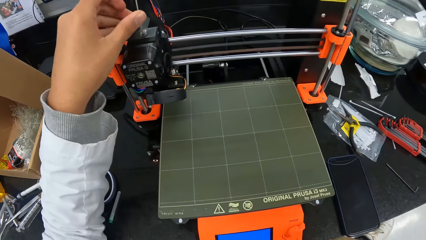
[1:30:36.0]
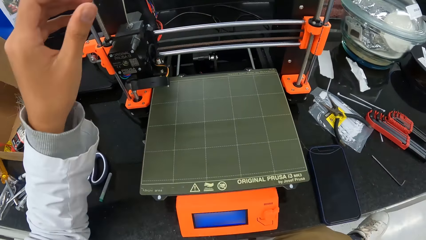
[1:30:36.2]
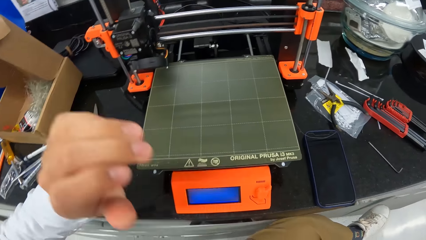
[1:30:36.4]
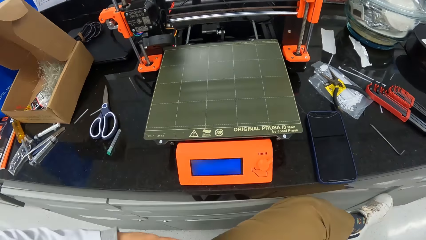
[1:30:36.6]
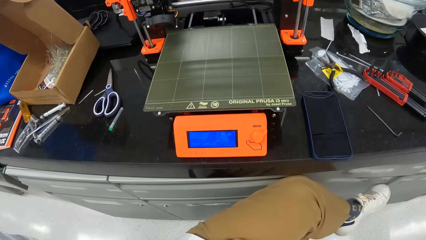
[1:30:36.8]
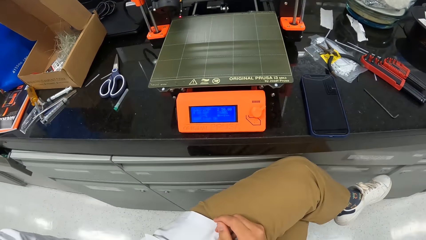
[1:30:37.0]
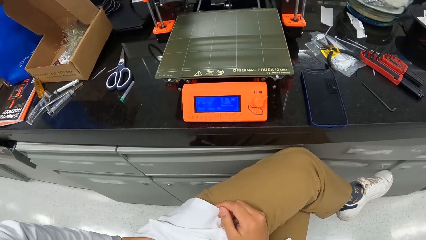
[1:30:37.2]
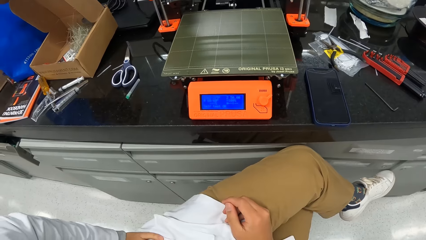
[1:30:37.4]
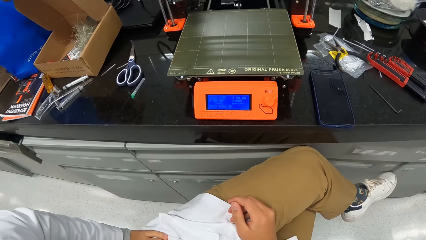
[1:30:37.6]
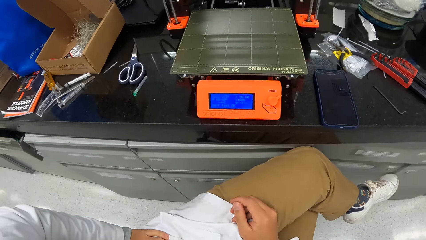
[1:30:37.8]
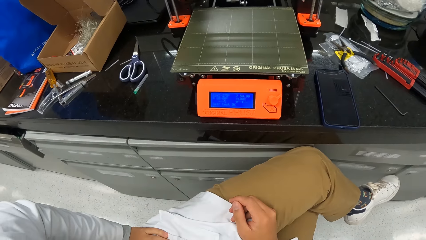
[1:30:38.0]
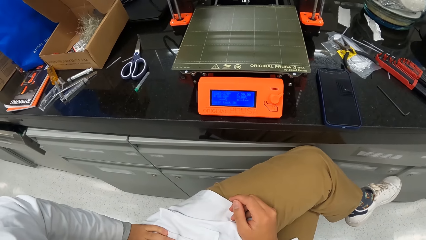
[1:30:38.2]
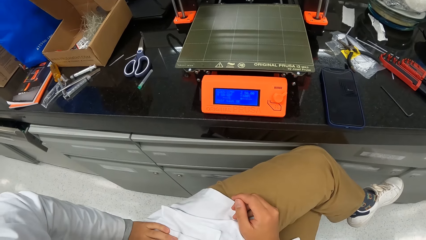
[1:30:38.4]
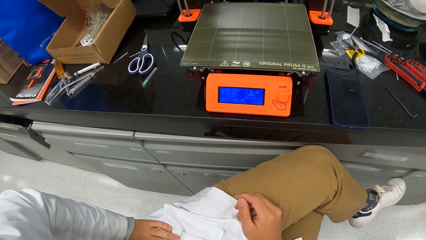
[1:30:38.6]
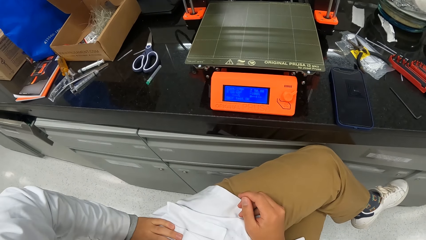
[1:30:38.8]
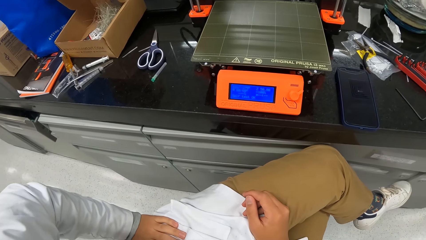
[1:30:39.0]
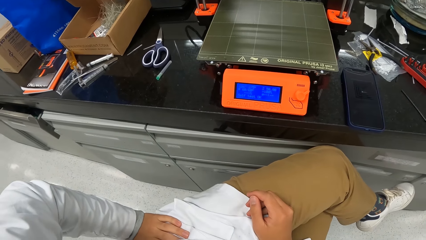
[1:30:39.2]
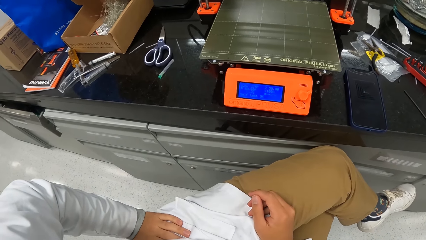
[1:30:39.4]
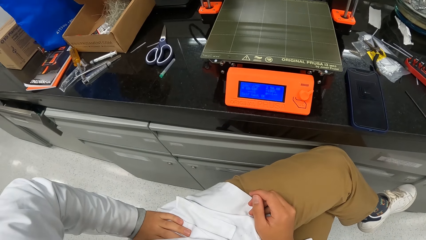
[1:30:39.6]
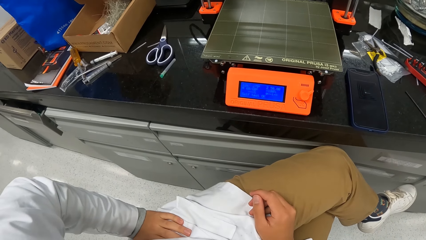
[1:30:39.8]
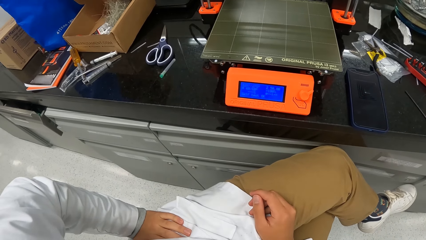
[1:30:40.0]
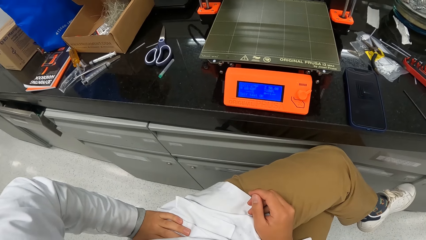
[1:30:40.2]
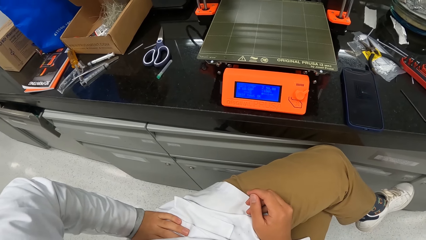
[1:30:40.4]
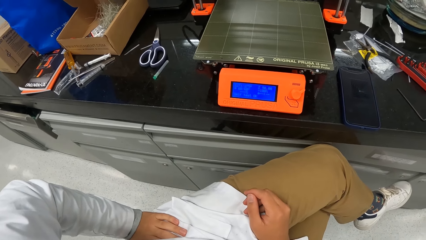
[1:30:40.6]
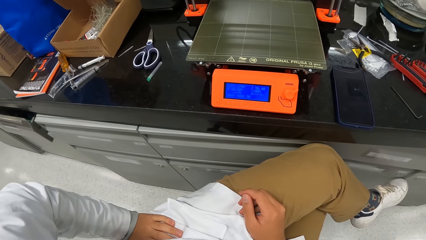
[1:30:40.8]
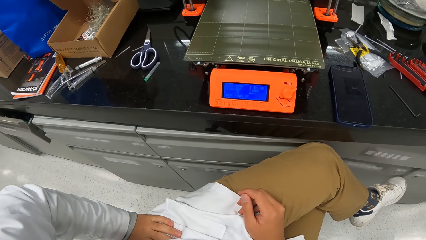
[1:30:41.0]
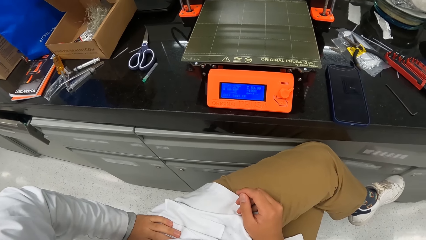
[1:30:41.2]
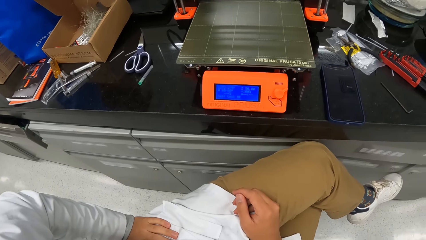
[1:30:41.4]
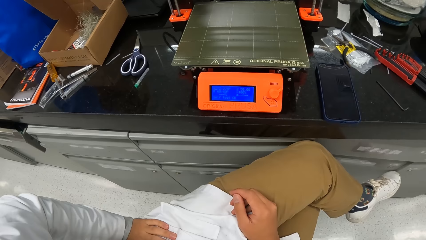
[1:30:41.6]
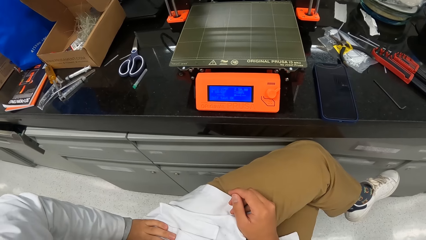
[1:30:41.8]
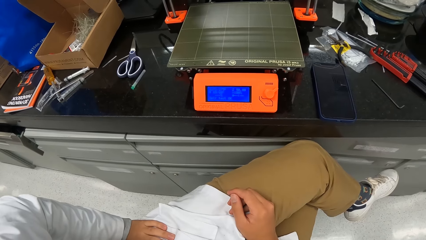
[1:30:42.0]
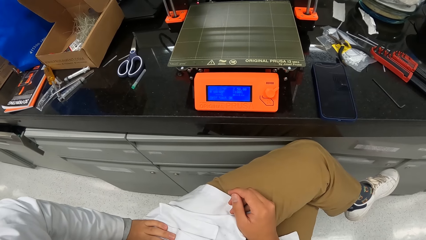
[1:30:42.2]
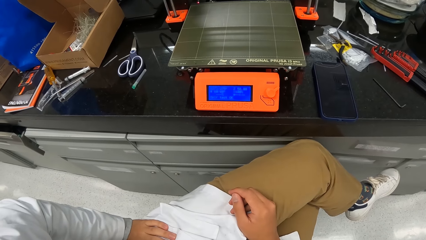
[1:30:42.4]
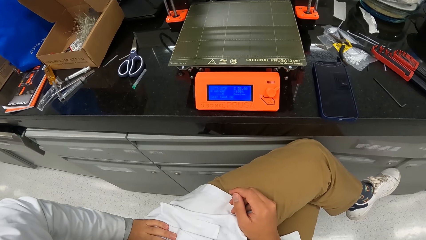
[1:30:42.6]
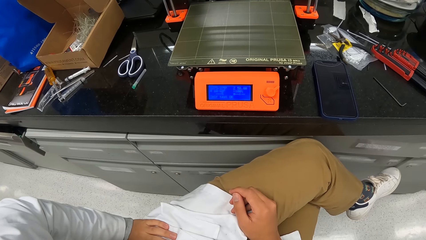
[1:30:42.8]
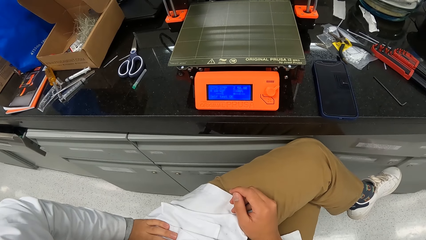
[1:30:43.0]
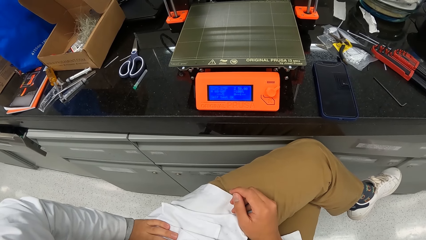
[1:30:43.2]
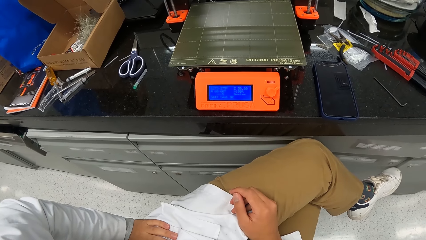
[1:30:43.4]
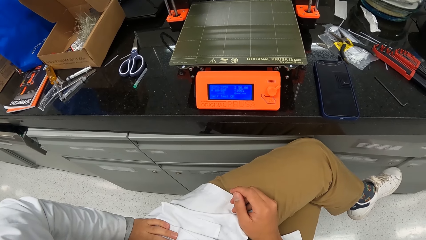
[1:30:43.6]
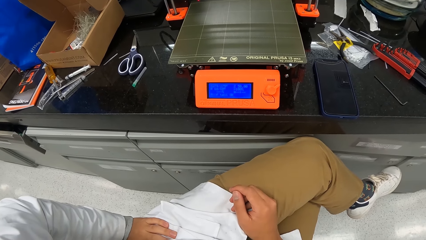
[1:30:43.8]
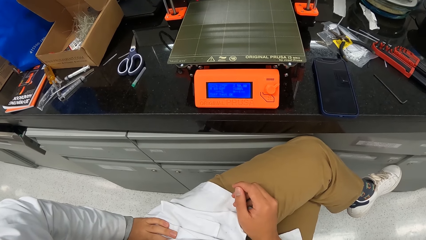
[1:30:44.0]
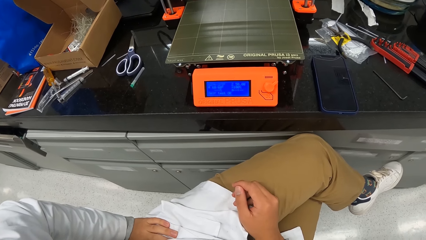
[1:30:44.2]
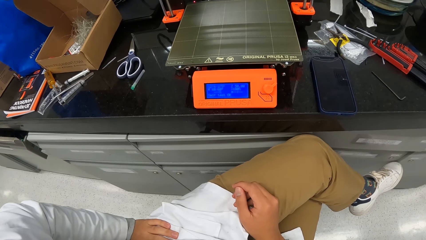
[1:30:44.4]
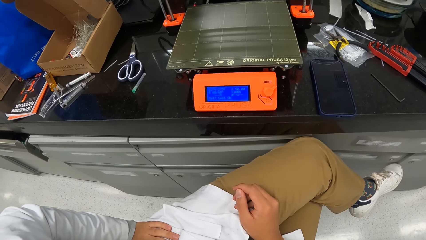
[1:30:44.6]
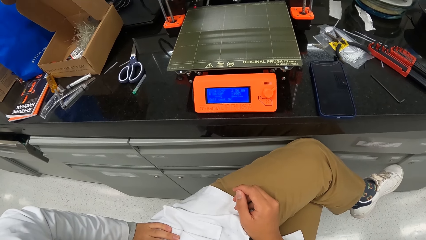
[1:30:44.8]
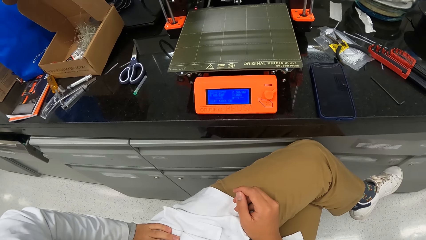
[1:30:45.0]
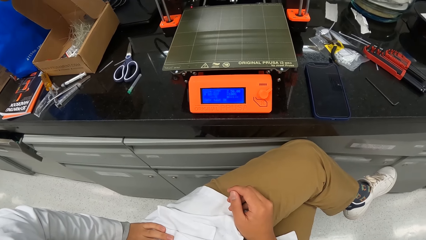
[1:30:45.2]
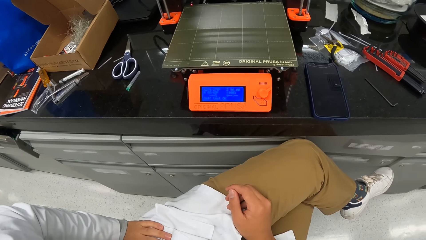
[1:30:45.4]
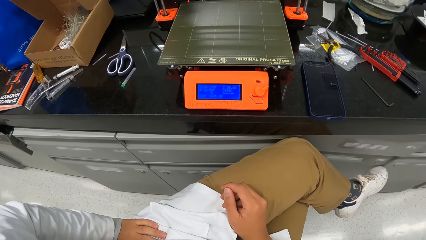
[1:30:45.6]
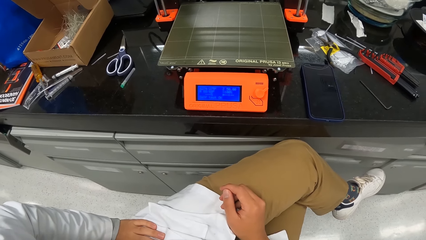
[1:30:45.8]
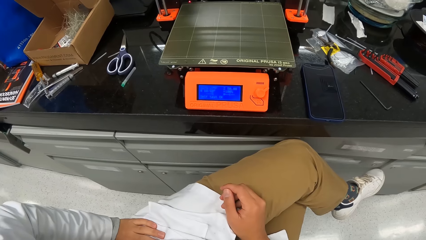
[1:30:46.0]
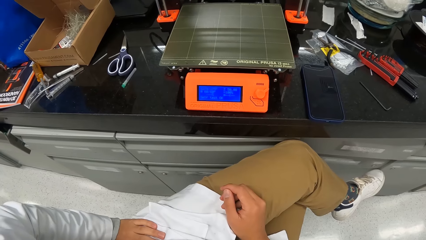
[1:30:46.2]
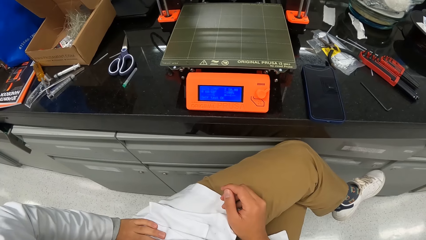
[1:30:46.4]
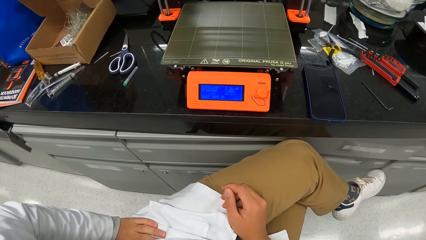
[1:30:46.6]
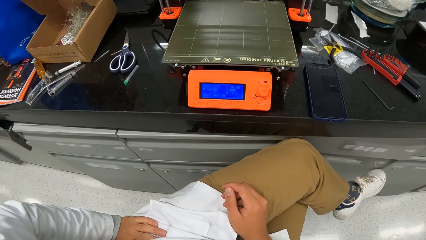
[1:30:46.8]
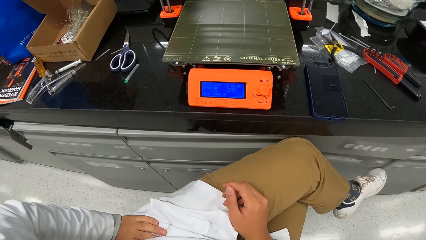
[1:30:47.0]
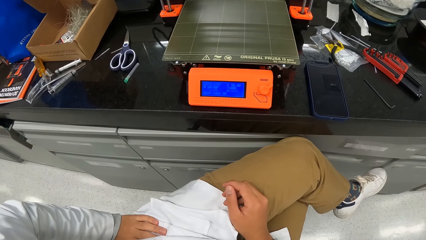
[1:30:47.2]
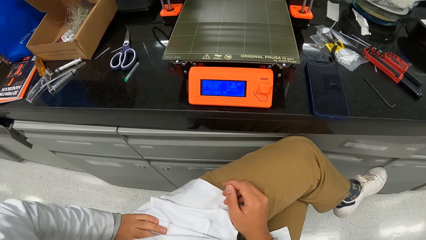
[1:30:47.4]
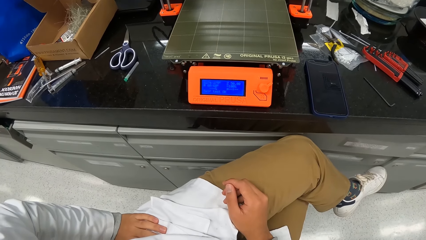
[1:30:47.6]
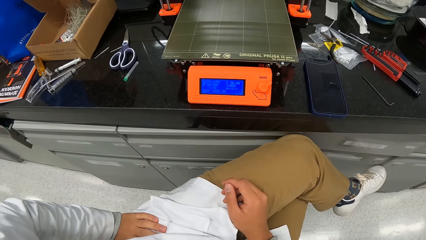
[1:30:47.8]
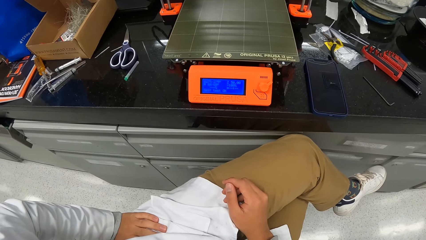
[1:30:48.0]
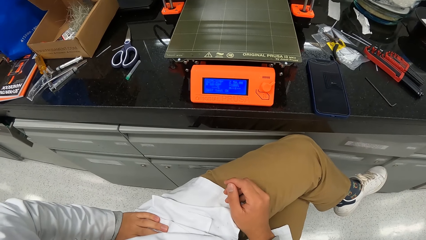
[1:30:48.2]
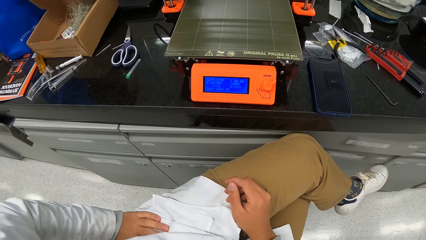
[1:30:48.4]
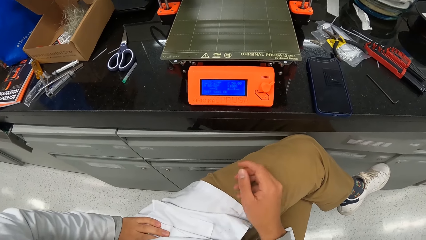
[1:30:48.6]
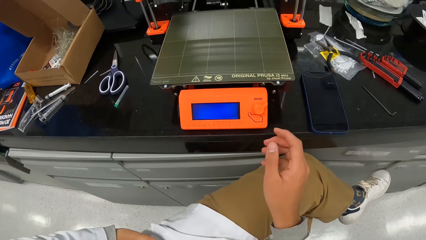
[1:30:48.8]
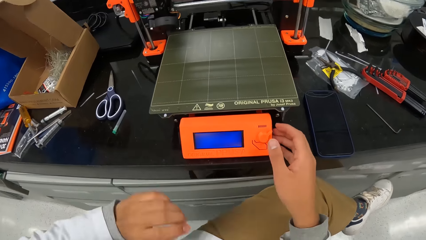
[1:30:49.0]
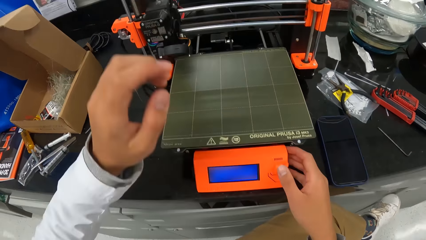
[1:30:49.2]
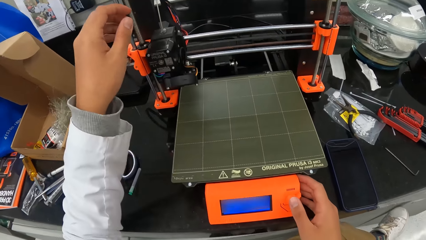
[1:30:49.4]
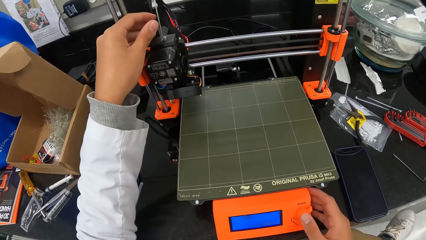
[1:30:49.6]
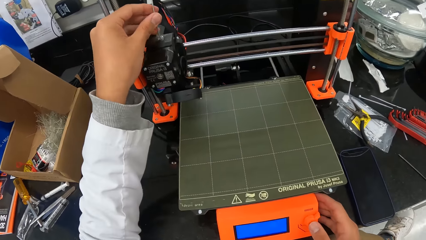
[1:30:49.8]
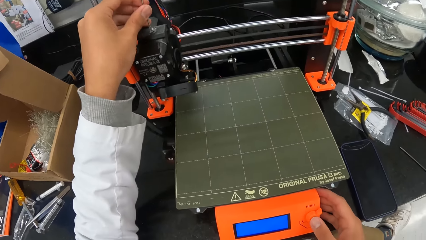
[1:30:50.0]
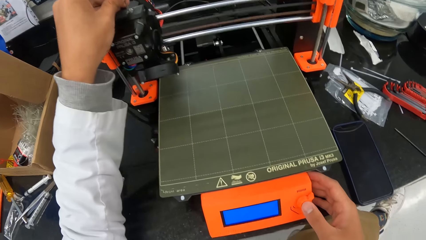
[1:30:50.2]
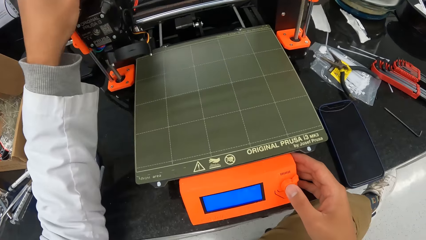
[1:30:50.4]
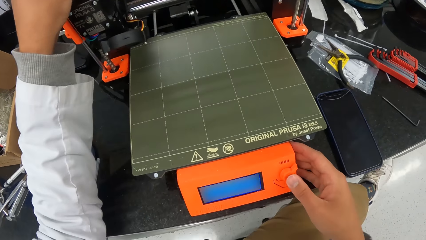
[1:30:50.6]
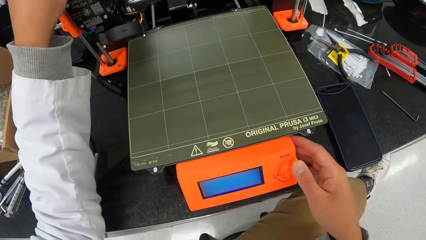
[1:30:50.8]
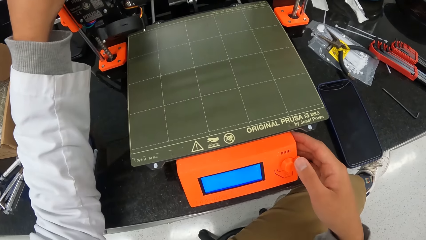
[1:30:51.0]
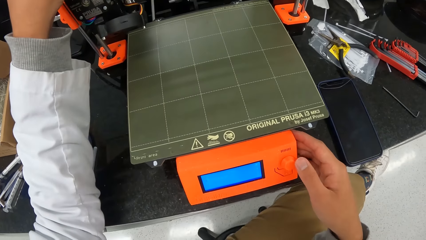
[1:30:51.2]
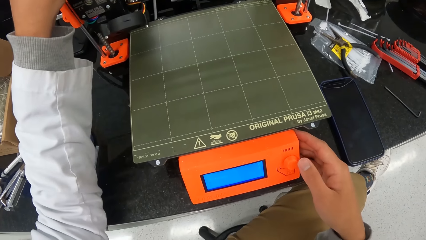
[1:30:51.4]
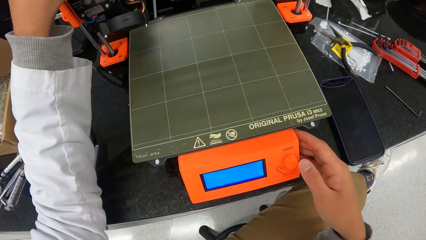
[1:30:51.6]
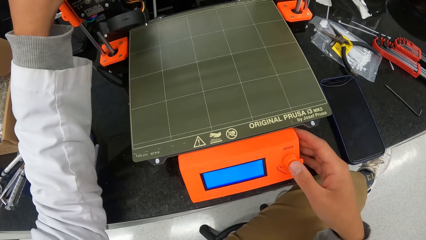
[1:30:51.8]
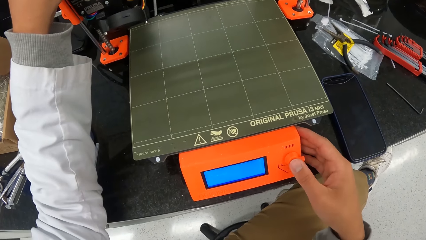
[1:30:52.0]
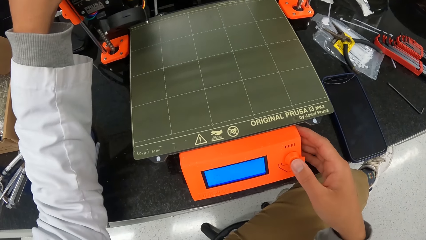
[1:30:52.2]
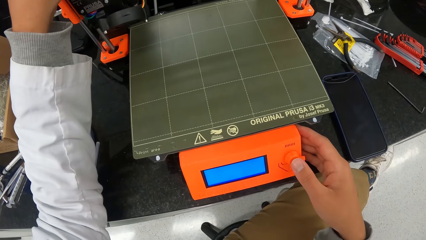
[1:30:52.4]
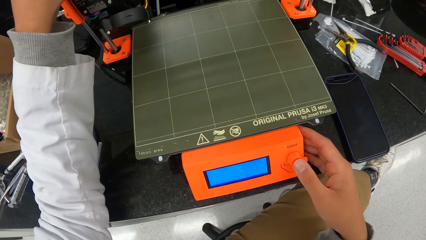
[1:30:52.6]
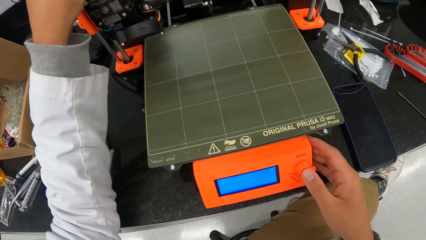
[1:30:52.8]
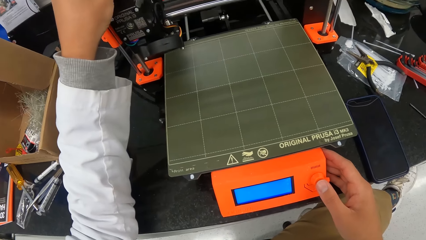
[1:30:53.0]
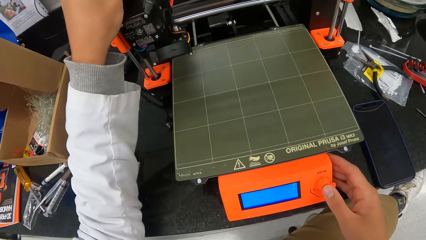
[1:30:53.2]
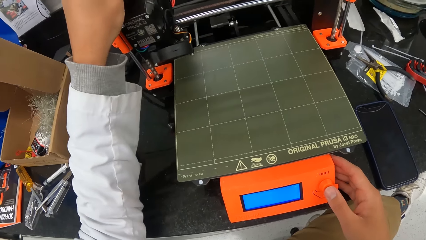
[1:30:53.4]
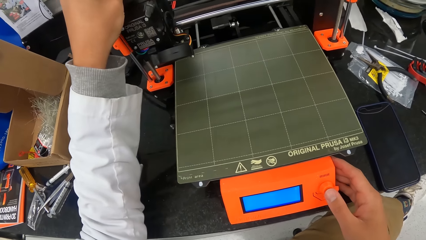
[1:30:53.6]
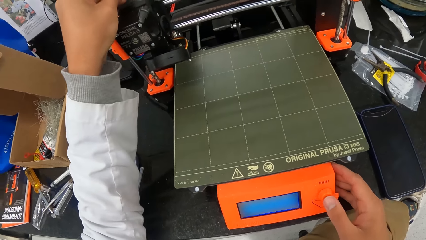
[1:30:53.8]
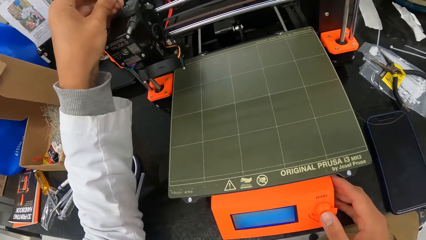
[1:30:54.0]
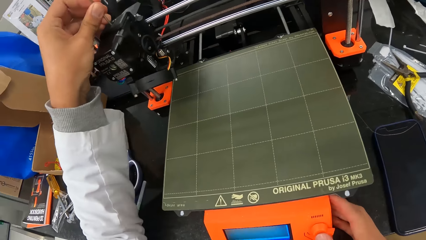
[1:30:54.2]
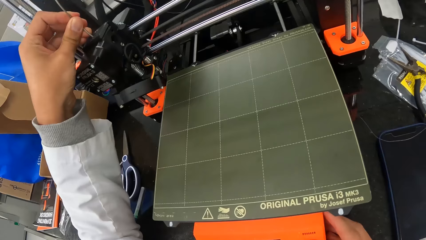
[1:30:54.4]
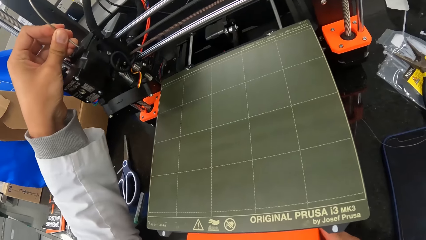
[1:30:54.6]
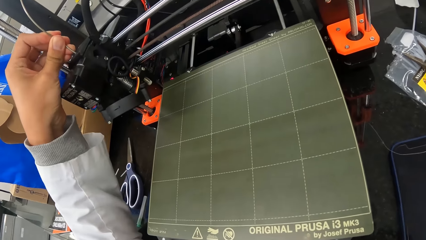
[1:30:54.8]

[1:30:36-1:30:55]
The camera wearer puts his hands on his lap. He stares at the weighing machine. He operates the 3D printer with his hands. He touches the wire on the weighing scale. He sets the weighing machine.
